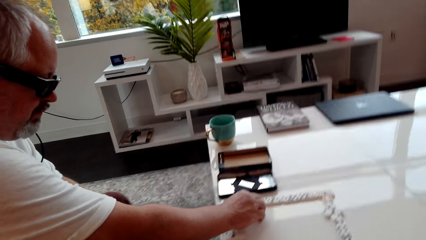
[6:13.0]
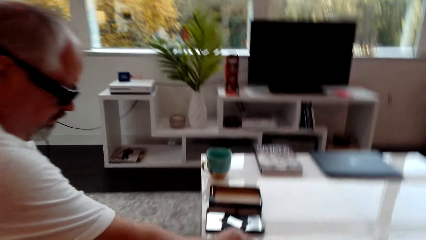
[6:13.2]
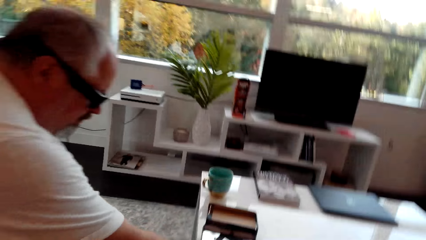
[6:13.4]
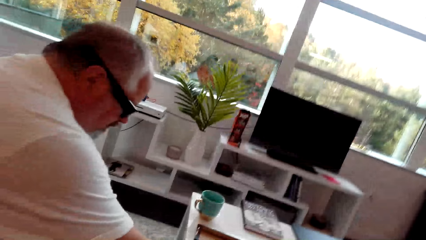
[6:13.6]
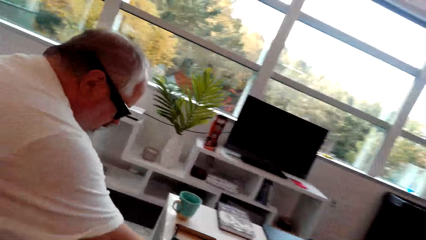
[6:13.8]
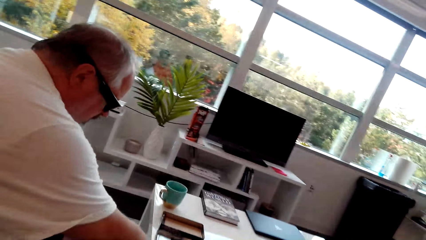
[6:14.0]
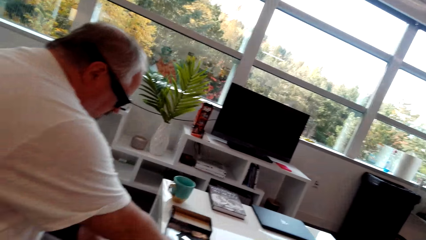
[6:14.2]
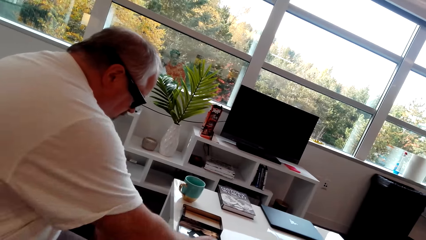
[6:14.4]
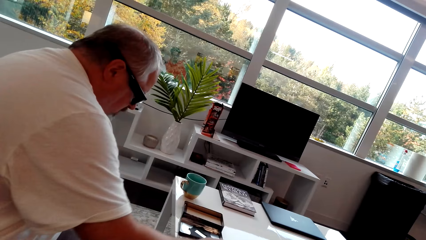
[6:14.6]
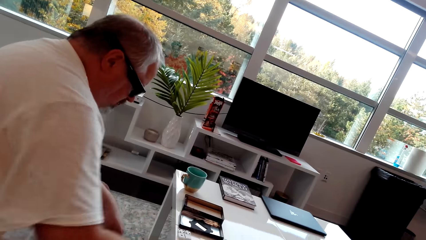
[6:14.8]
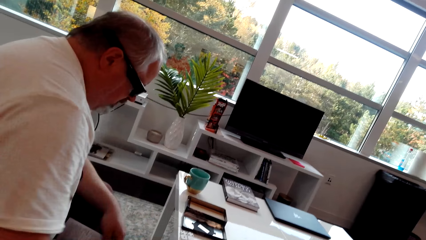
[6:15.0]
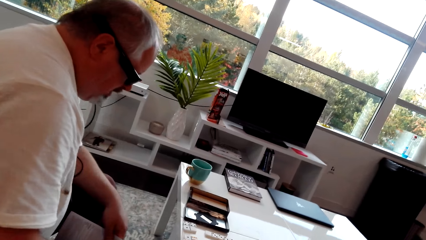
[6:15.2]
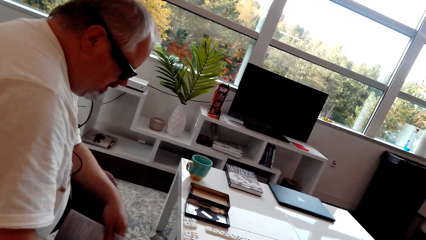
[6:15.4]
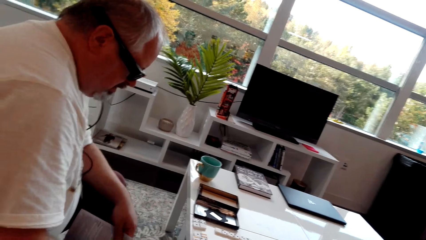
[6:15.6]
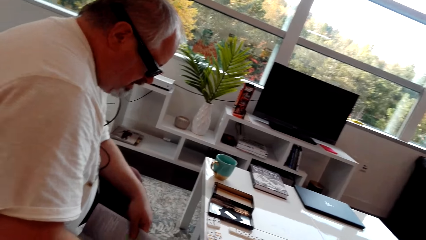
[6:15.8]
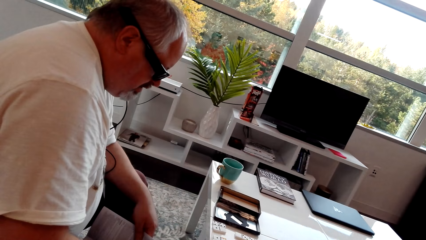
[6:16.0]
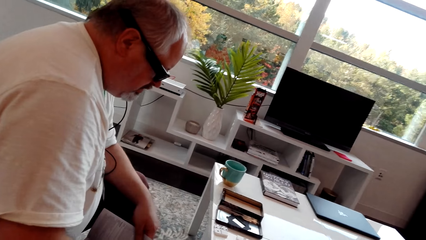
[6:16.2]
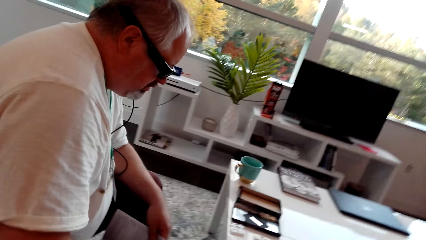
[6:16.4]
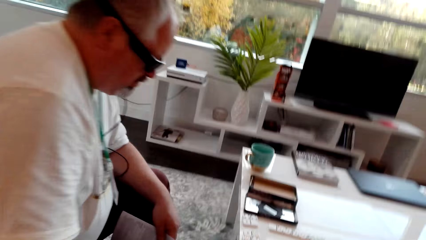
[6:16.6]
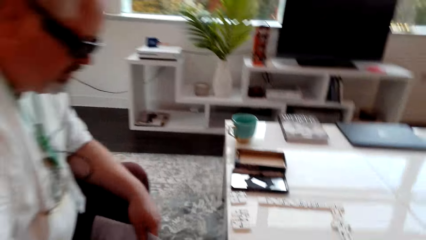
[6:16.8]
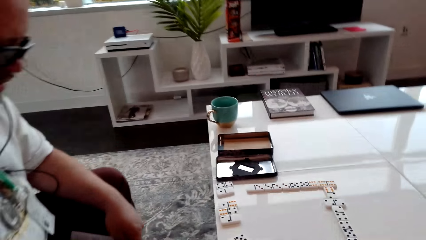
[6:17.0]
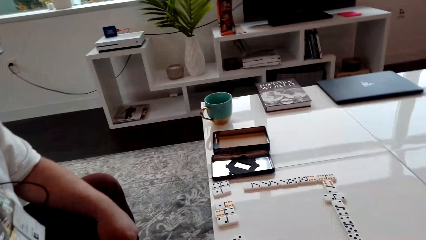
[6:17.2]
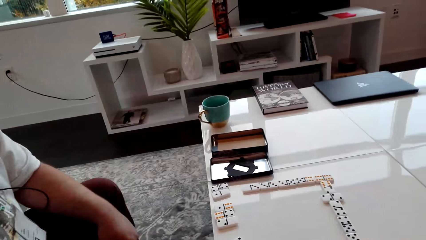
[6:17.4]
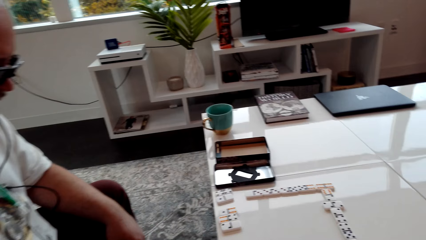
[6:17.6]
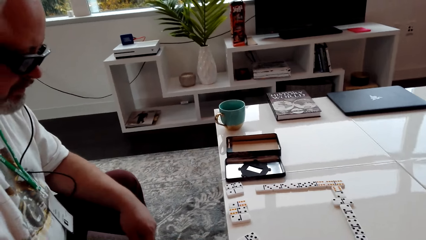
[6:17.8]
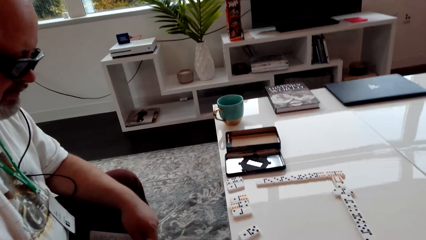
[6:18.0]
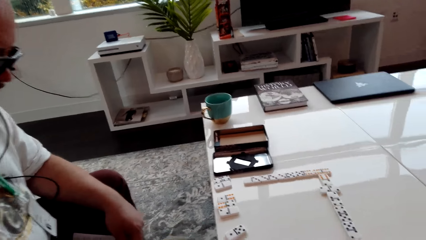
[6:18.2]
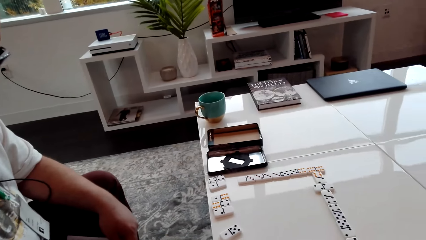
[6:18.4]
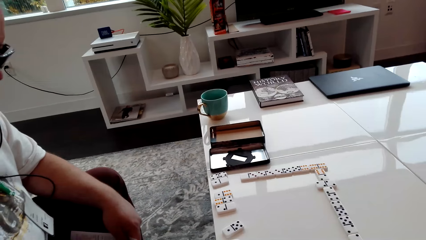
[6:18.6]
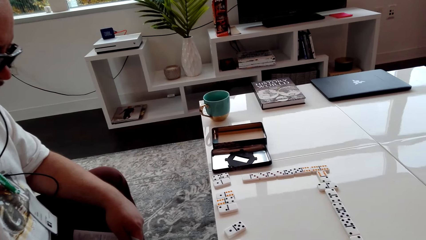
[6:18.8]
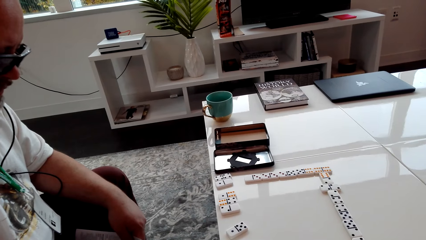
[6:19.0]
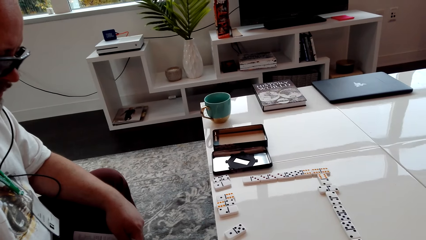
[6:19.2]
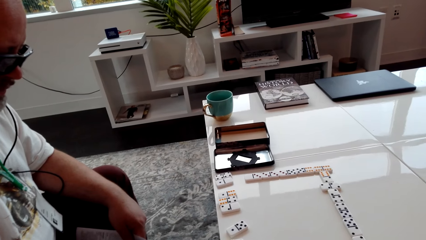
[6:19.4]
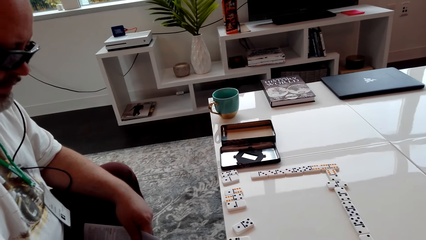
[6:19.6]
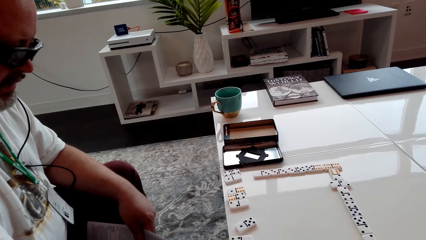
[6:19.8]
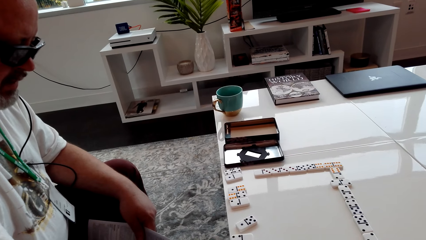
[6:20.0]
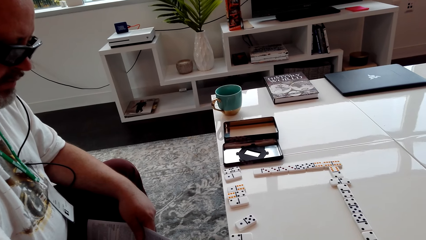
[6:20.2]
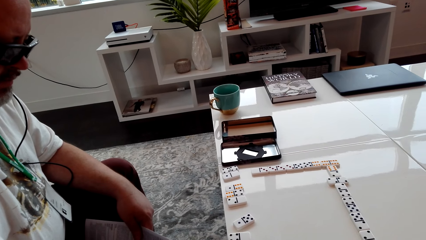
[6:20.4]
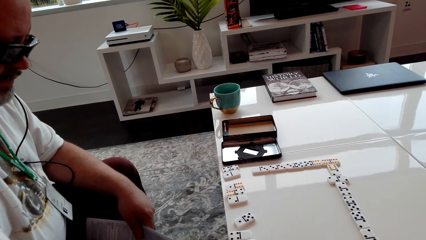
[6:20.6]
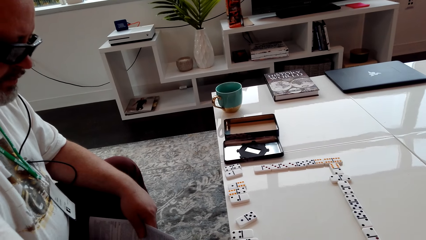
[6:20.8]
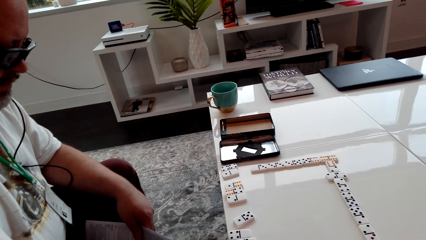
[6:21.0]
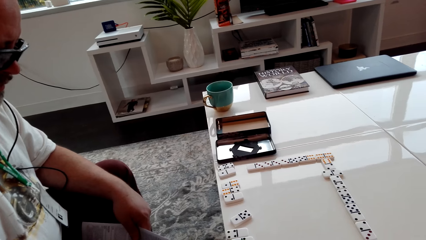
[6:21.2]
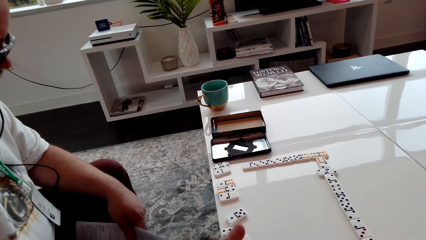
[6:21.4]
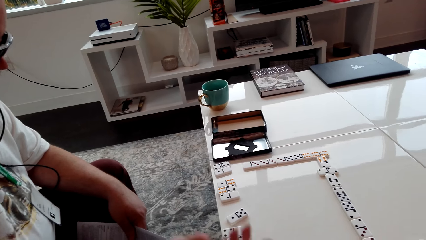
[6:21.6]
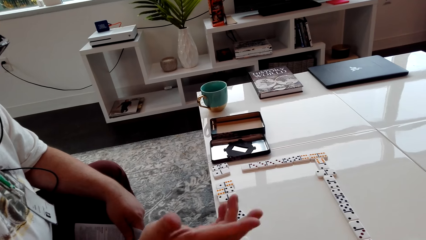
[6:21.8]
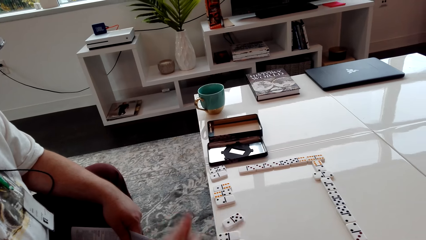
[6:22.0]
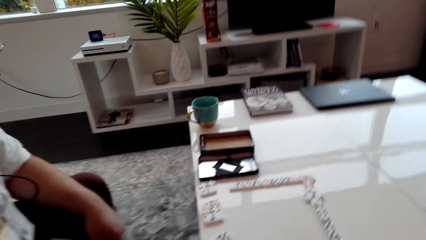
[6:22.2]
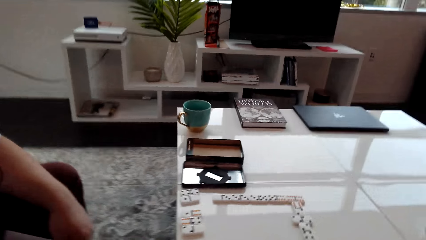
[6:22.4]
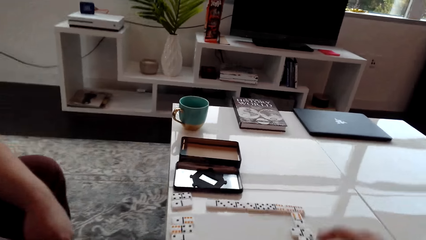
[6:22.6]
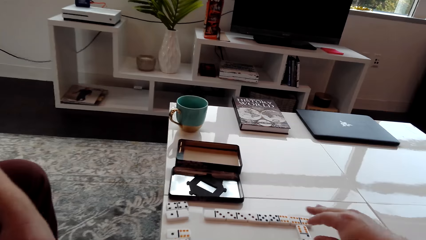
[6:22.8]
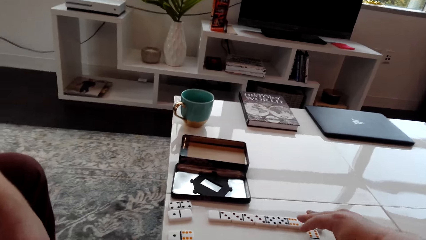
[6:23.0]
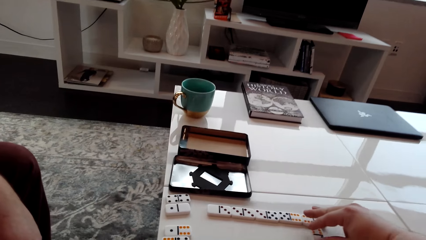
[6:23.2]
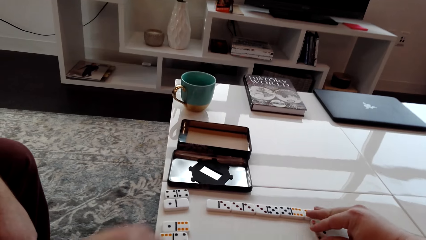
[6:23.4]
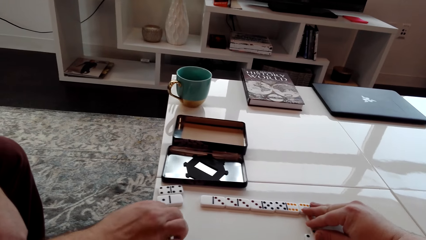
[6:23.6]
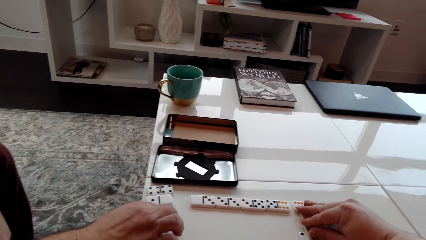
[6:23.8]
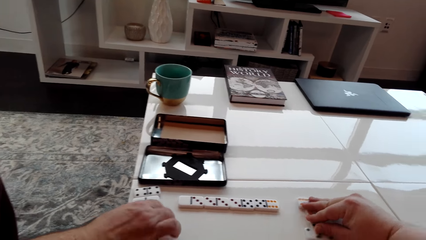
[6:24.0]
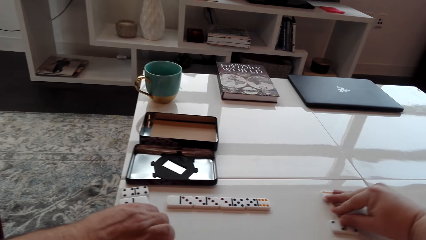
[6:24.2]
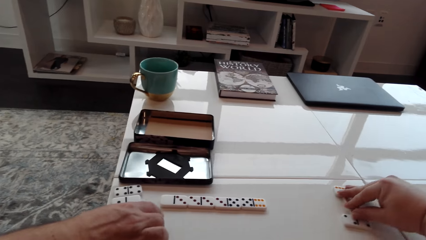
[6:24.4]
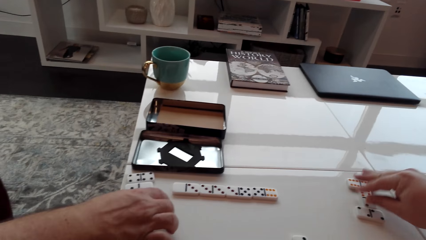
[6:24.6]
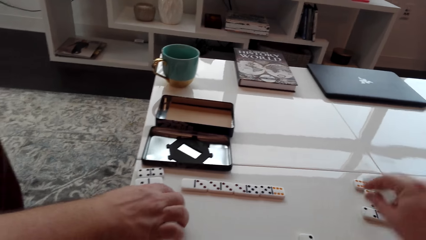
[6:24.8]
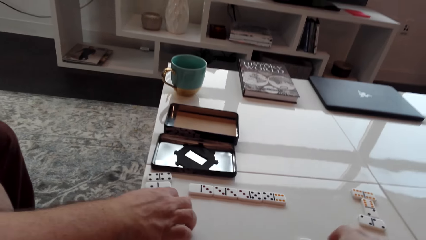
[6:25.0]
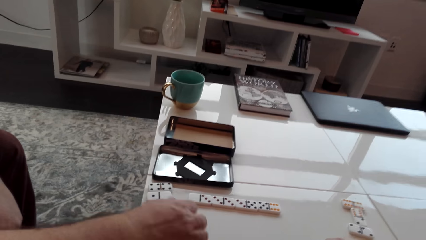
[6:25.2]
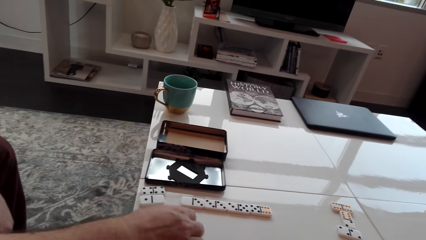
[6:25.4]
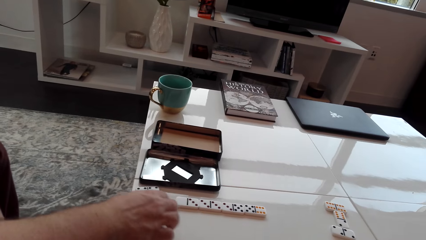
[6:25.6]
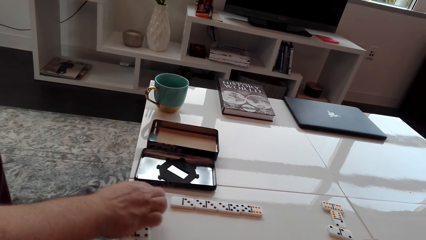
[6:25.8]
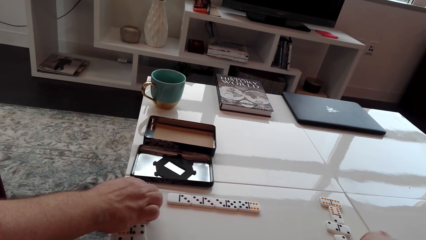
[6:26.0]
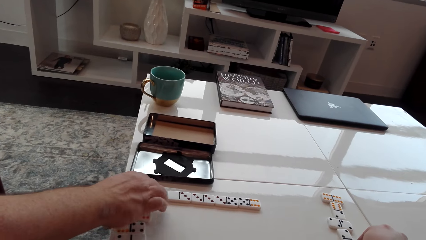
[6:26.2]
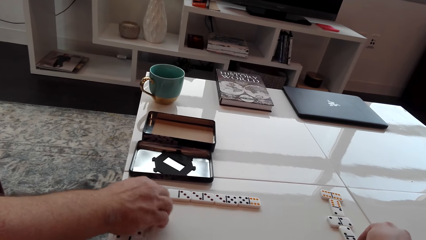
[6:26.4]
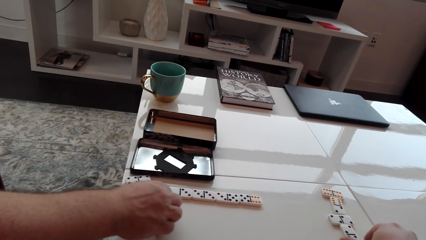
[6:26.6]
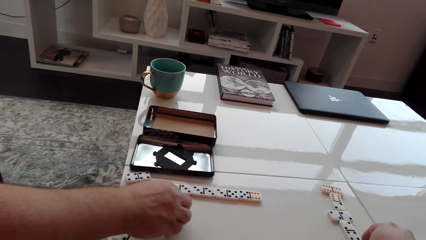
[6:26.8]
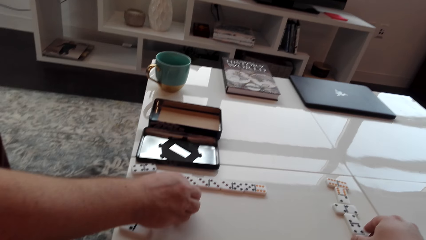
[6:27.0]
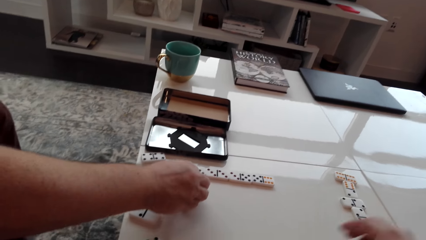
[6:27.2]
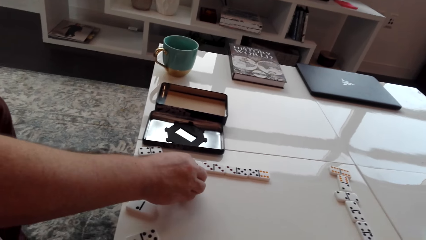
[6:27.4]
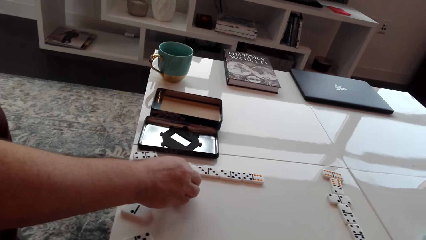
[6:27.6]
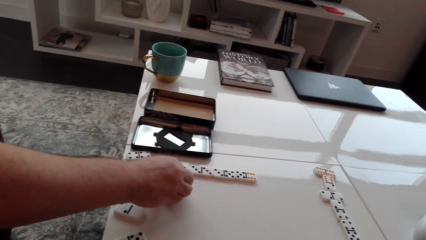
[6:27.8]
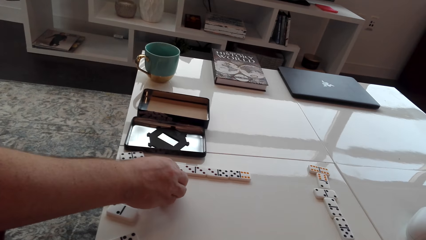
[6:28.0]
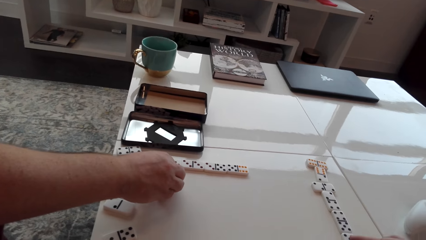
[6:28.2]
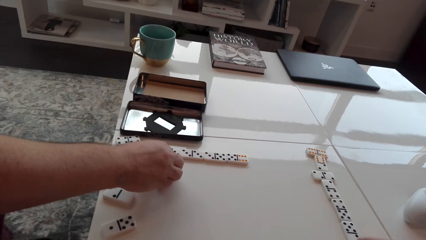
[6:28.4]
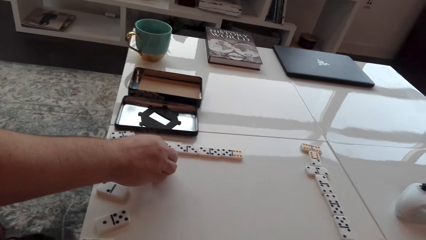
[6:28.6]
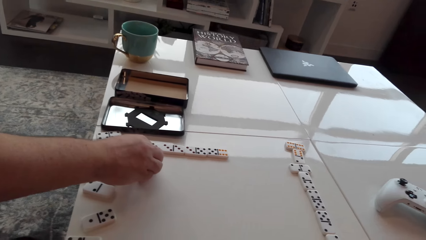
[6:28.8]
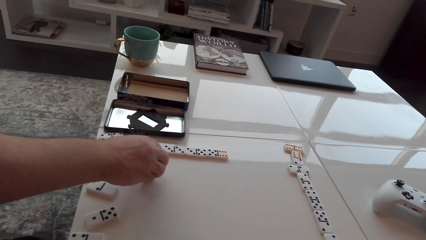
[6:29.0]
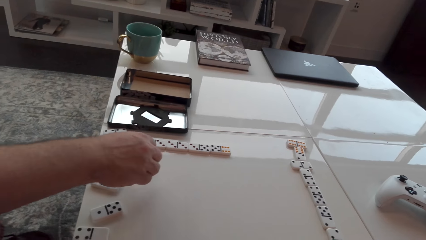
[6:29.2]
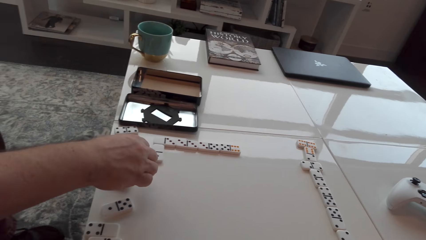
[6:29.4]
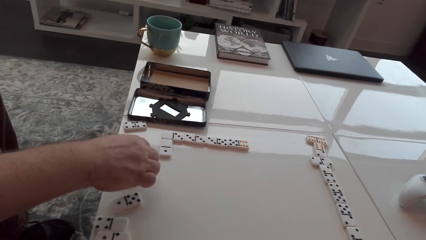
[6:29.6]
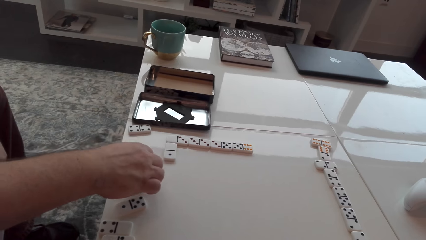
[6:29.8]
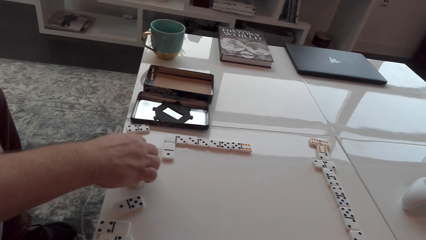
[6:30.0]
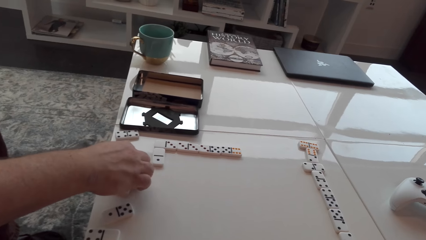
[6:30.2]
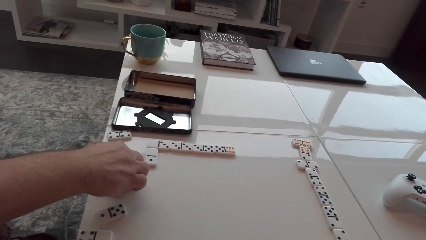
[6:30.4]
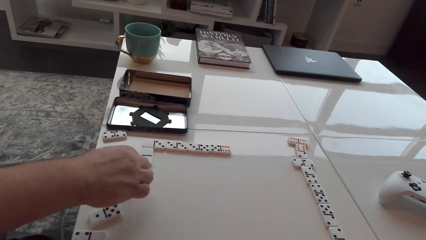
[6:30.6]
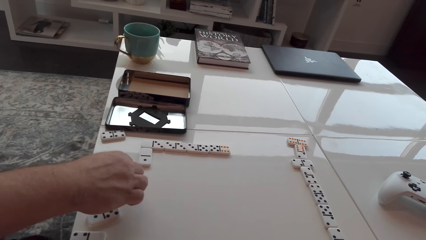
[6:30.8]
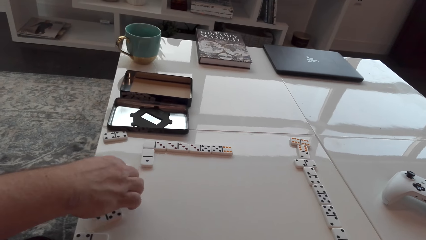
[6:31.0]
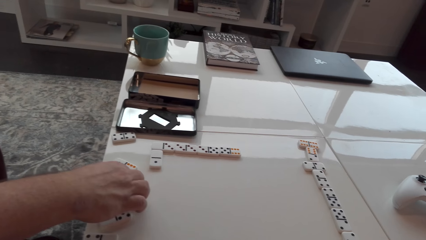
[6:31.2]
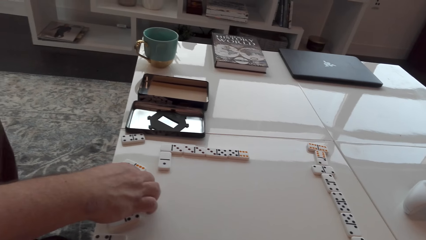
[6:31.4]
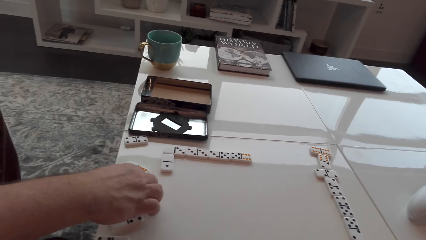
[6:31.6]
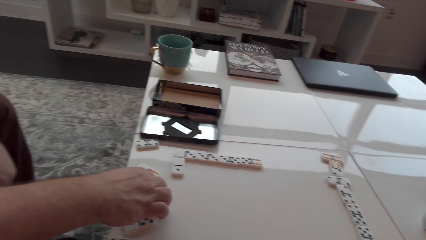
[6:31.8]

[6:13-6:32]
The camera wearer looks around. A man gestures out. The camera wearer moves dominoes dice. They touch the cubes. The man moves the dominoes dice. The man touches the cubes.
